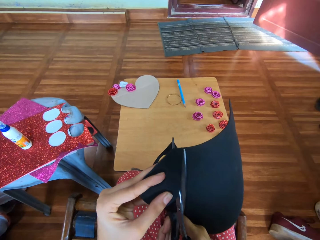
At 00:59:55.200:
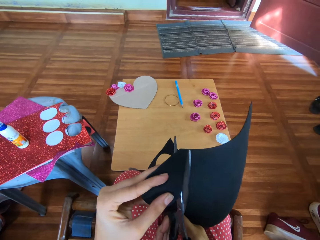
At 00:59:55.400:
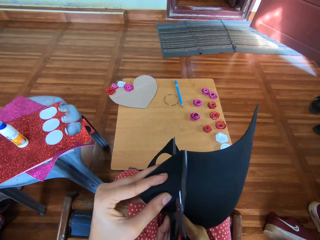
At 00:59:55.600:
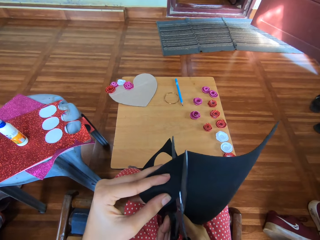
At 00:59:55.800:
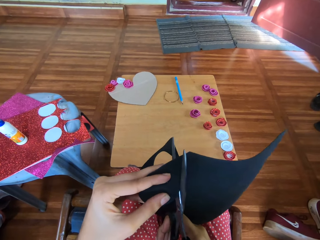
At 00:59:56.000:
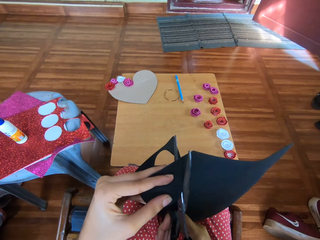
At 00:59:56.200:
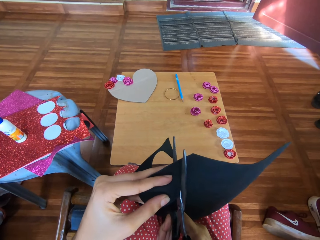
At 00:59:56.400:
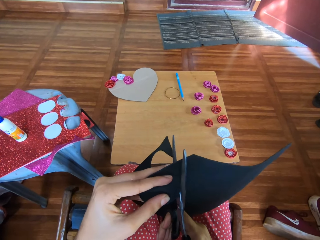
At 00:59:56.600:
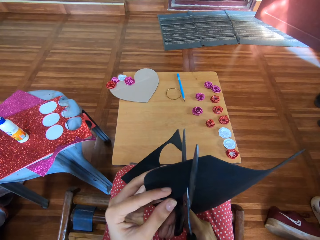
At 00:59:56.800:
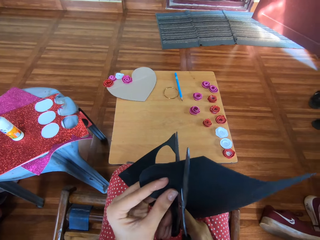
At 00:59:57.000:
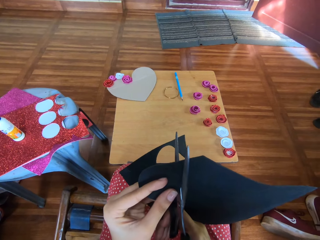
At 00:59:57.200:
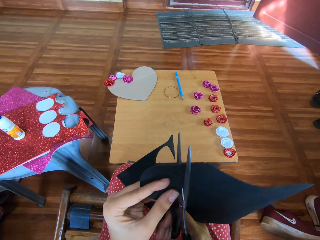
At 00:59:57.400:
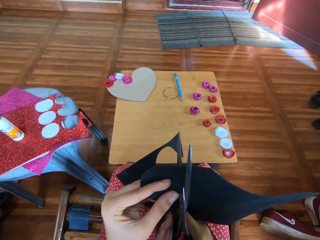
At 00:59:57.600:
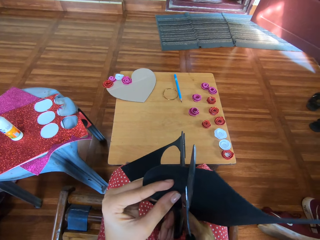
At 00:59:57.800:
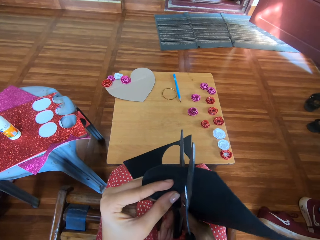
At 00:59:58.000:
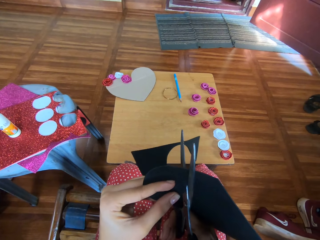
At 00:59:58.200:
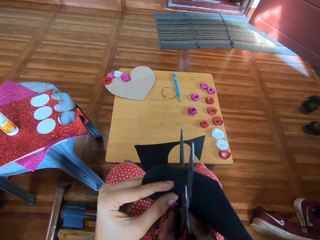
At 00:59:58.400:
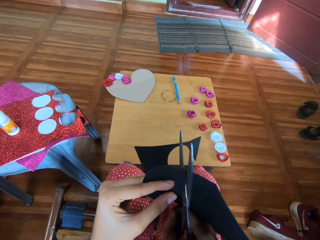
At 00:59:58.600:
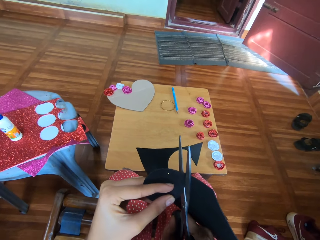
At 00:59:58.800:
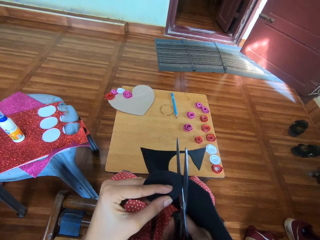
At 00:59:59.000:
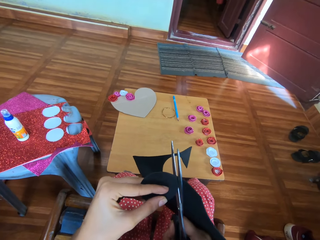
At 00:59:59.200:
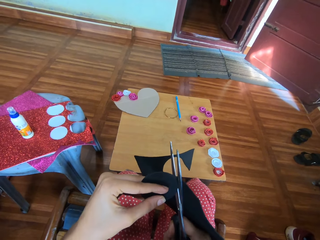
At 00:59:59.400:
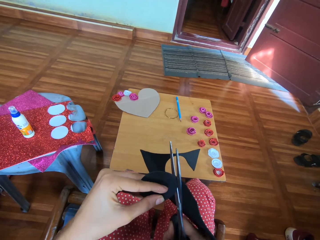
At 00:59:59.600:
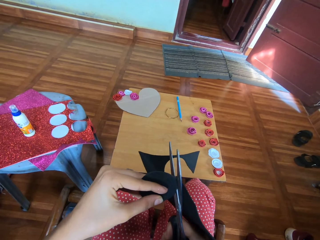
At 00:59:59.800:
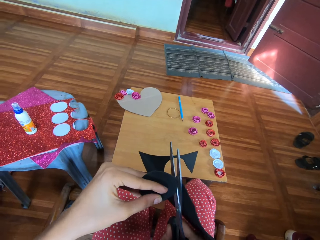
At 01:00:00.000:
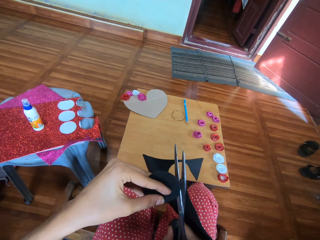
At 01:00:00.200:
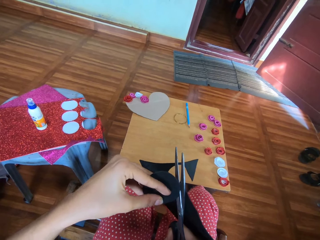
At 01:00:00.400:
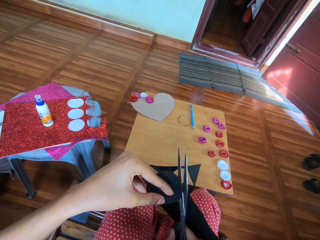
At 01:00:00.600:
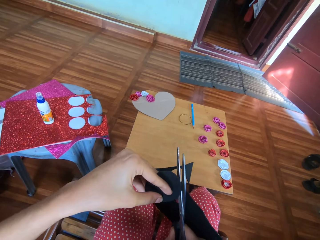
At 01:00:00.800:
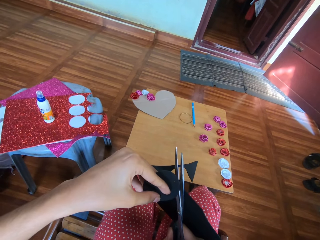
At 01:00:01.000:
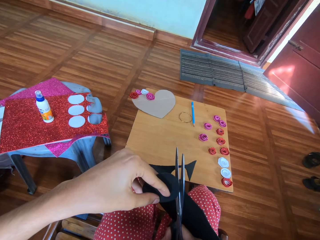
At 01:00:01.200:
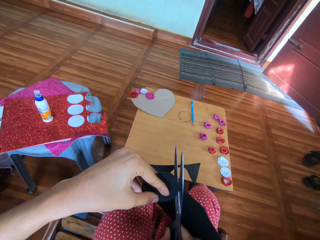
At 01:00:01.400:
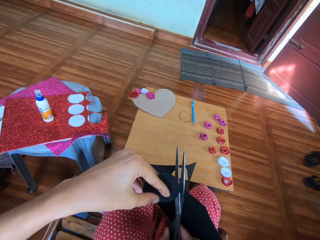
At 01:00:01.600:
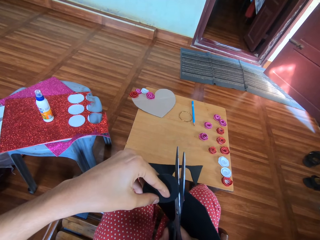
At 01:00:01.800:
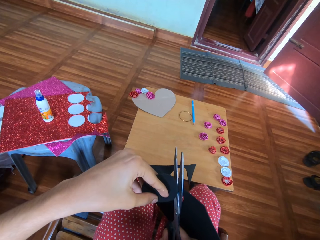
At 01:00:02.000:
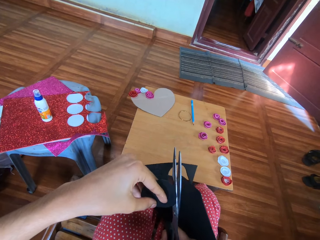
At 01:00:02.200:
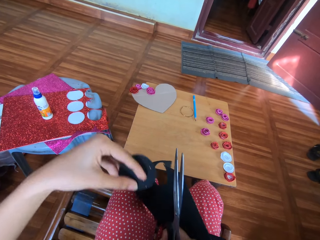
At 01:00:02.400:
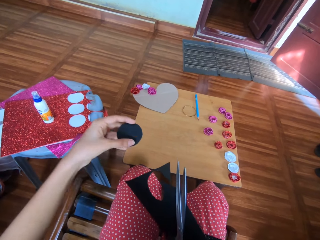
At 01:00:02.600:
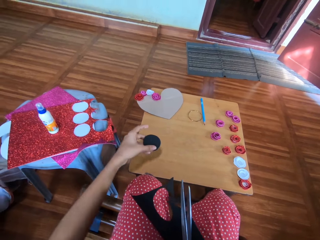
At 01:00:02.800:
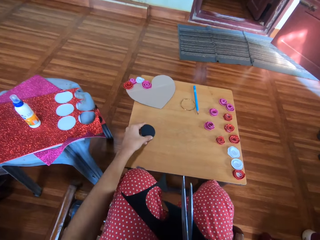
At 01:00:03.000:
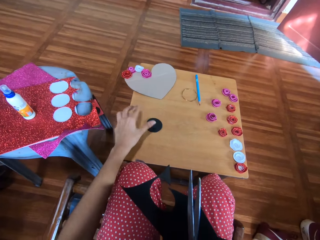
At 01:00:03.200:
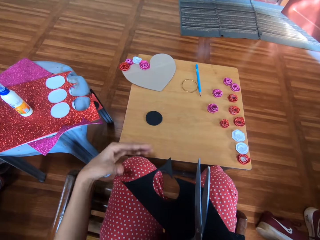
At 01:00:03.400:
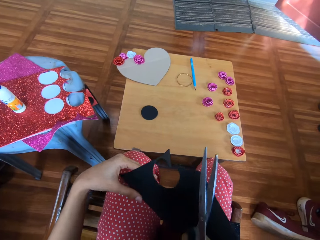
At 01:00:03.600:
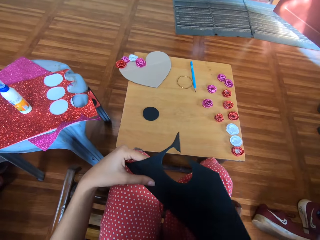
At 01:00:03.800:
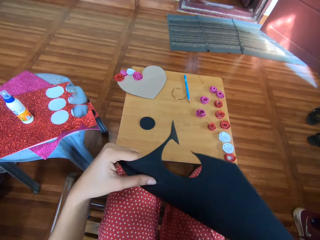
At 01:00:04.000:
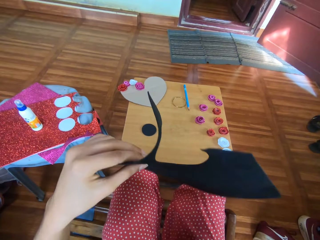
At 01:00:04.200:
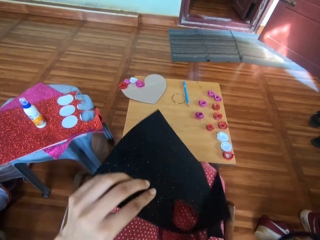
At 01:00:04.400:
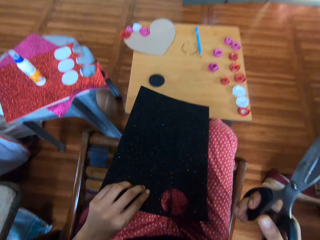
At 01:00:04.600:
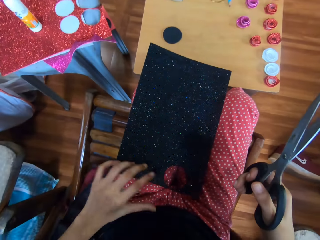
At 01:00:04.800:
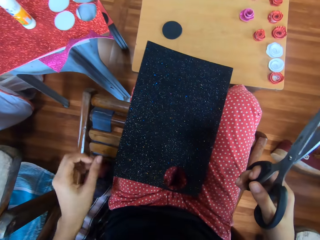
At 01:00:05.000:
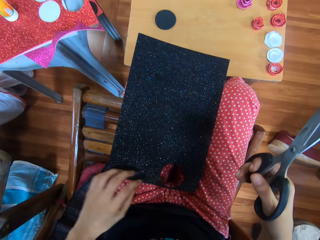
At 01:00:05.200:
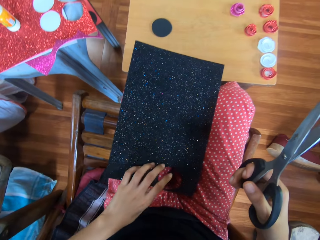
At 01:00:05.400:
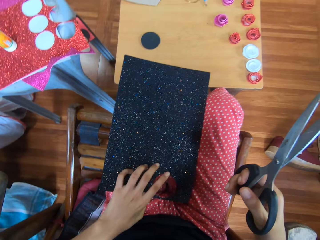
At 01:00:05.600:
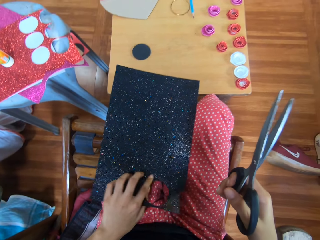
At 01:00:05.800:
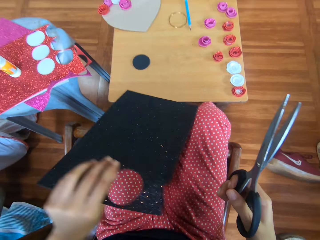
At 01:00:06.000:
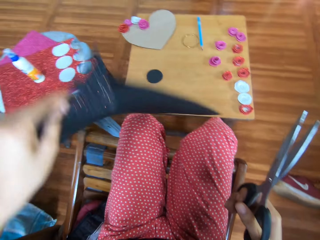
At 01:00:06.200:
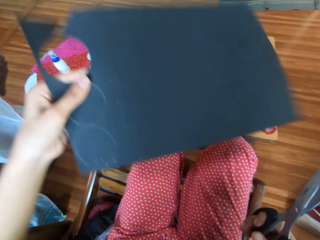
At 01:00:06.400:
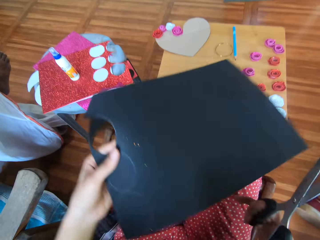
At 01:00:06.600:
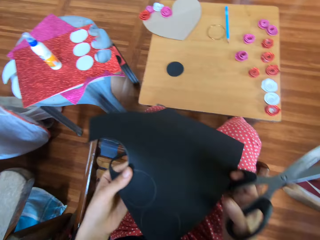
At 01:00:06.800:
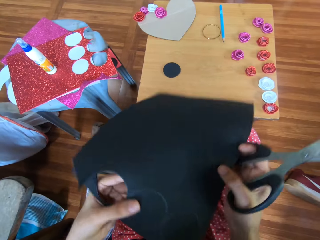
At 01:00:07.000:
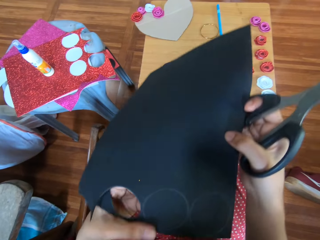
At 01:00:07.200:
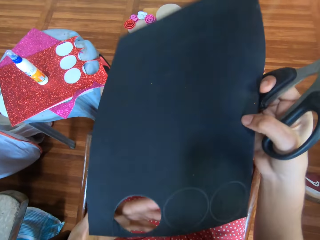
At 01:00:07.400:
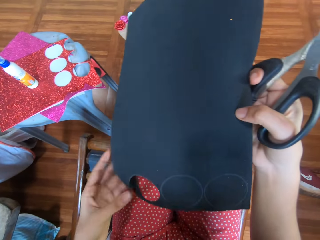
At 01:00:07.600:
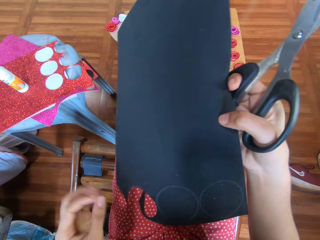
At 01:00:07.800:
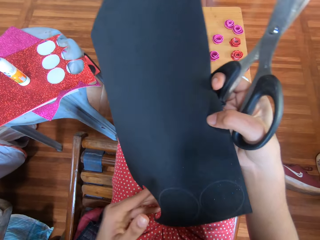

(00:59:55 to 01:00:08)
The camera wearer cuts out the circle from the black glitter paper. They keep the cut out circle on the table. They turn the cardboard.

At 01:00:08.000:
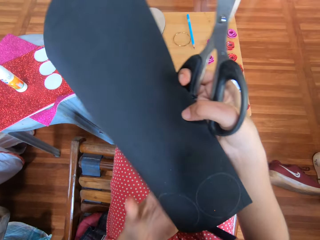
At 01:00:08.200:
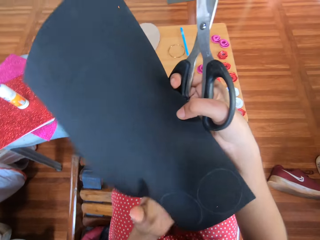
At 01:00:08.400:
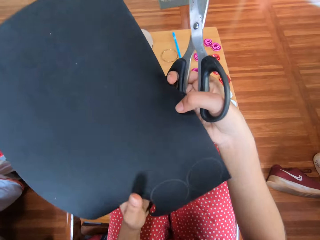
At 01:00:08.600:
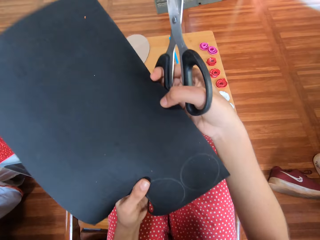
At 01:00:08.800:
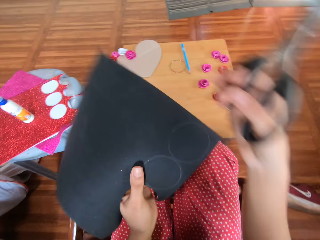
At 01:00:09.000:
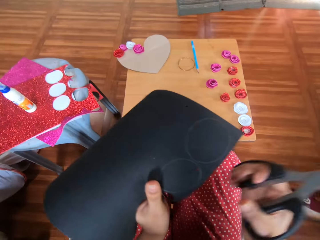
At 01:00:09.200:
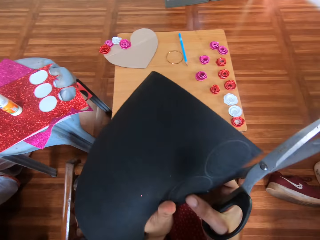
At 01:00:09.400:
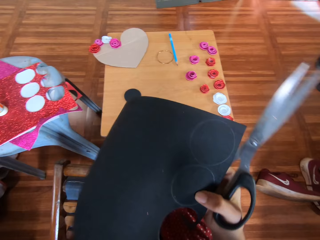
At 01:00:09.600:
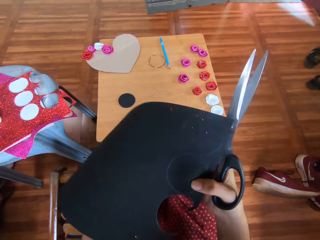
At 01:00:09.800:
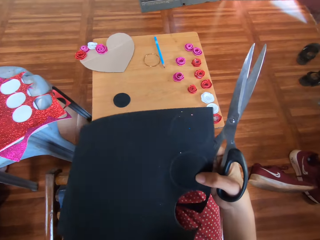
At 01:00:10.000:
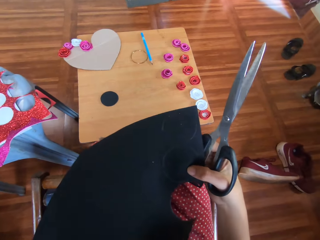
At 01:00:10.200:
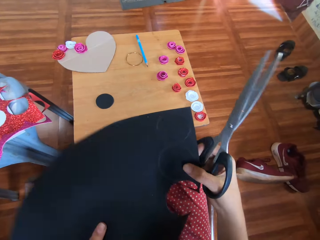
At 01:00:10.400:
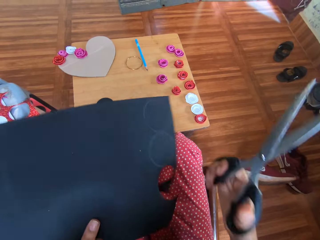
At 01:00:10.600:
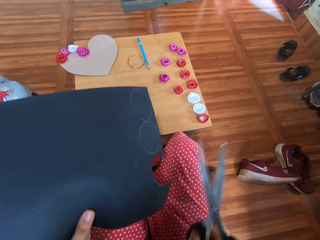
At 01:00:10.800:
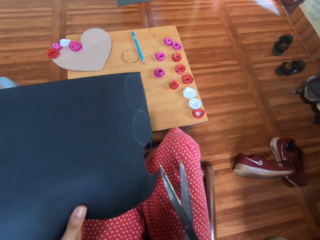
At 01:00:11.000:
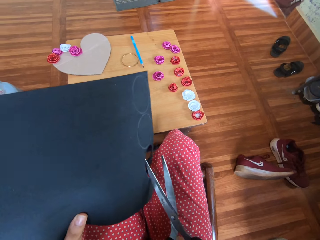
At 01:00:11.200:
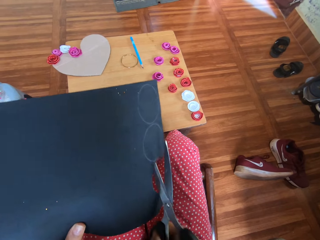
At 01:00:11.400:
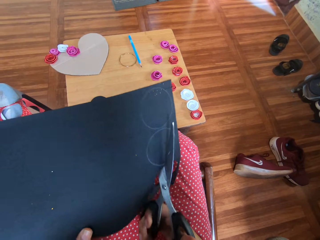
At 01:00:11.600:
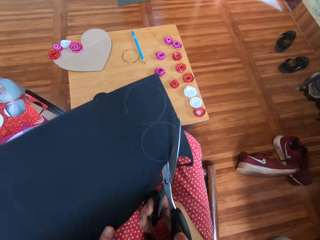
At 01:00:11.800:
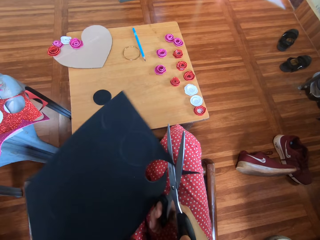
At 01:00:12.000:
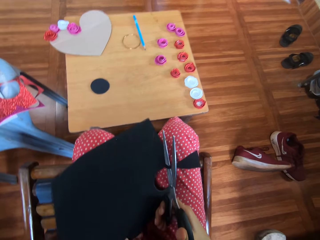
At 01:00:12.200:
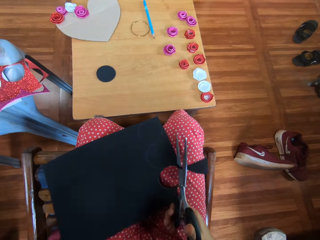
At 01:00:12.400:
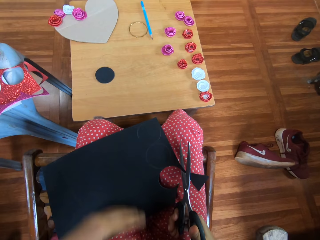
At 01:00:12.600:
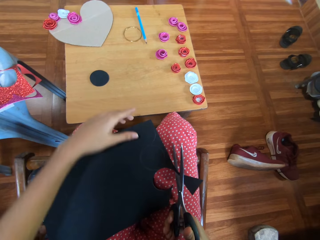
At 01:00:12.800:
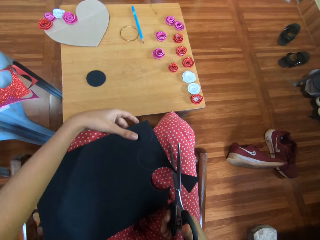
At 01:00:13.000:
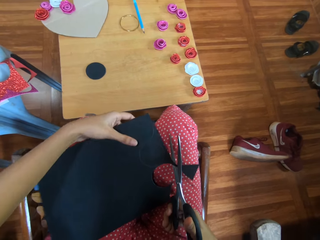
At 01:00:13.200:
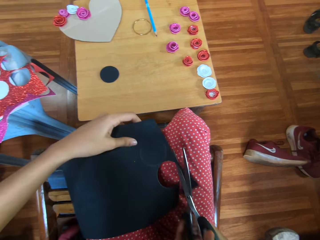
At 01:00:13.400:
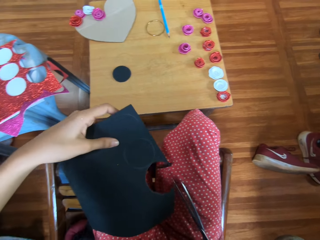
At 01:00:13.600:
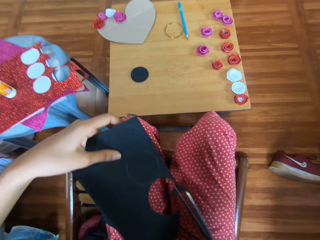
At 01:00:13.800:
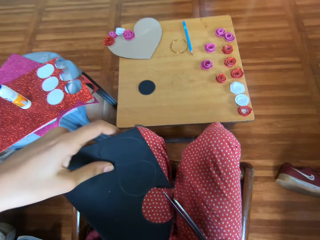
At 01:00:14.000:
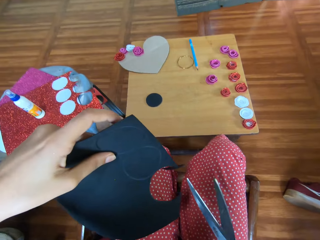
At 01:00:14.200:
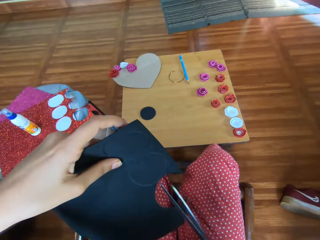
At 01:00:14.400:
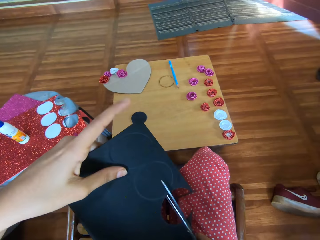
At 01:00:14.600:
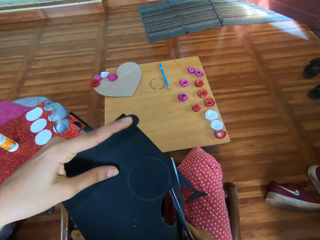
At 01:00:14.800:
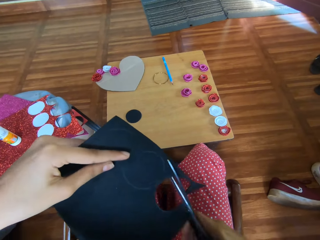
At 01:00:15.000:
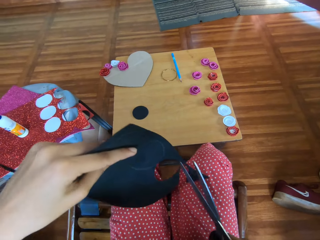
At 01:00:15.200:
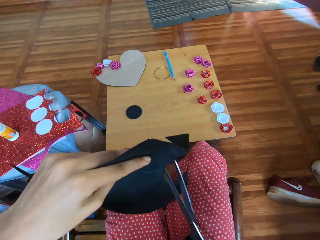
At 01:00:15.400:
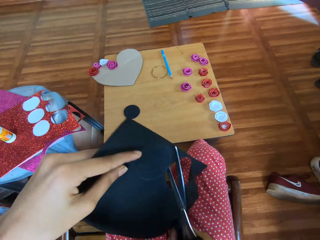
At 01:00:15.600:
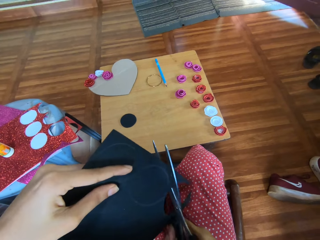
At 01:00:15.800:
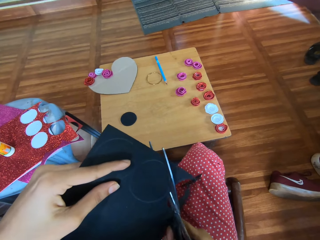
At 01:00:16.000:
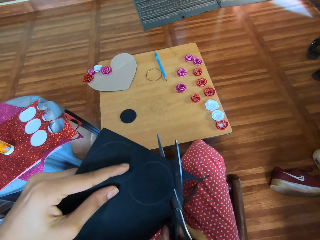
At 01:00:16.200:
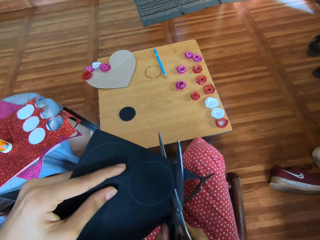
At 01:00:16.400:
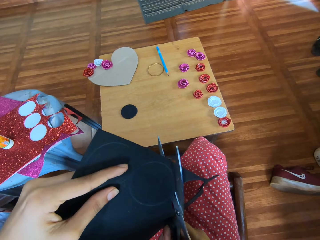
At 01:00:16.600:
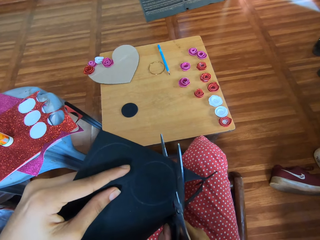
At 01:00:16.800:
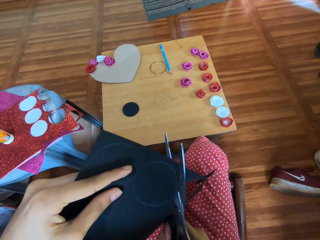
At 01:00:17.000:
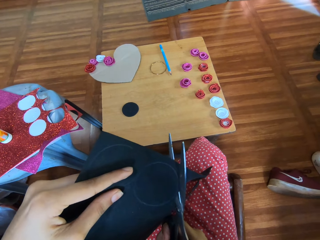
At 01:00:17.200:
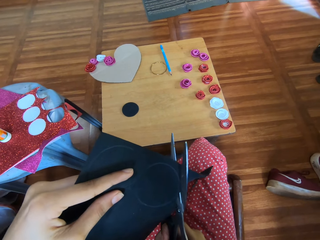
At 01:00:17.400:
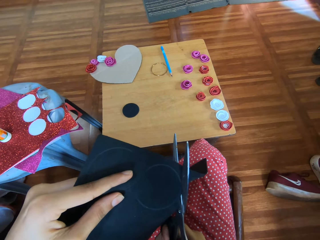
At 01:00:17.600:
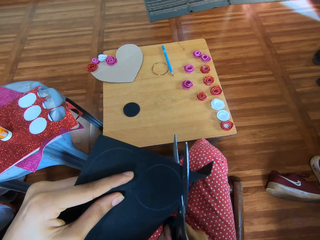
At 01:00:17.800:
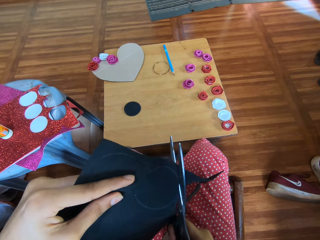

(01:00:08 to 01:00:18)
The camera wearer cuts a circle on the cardboard.
